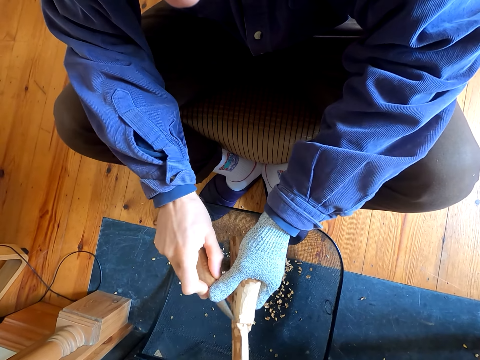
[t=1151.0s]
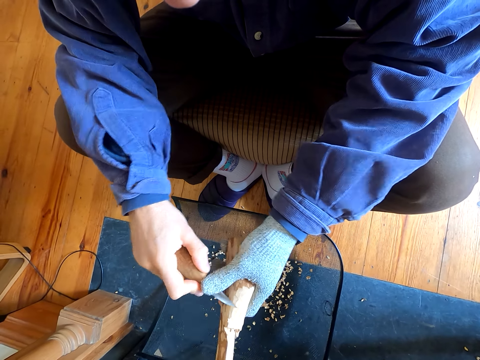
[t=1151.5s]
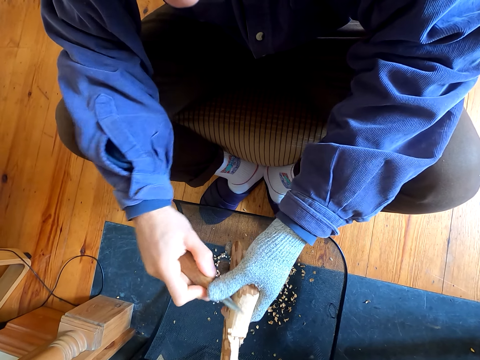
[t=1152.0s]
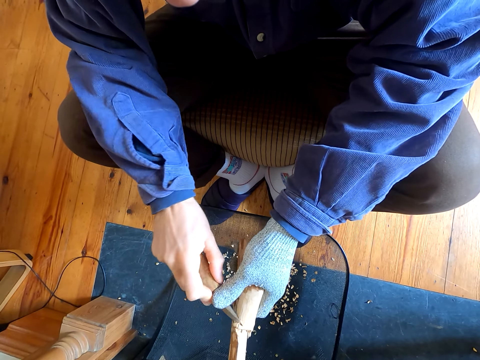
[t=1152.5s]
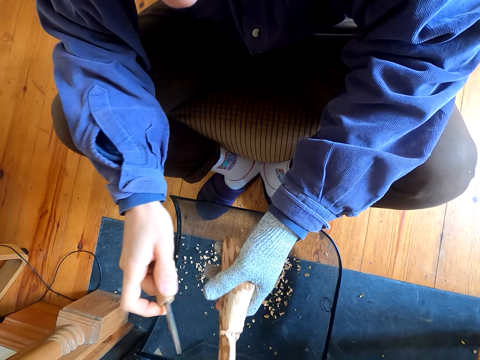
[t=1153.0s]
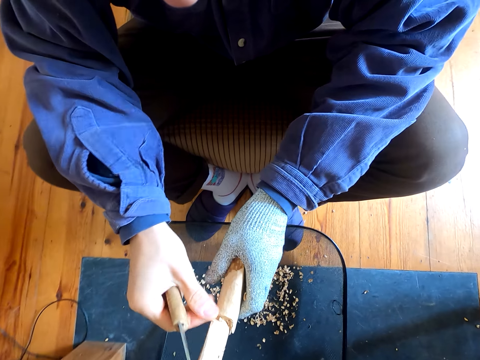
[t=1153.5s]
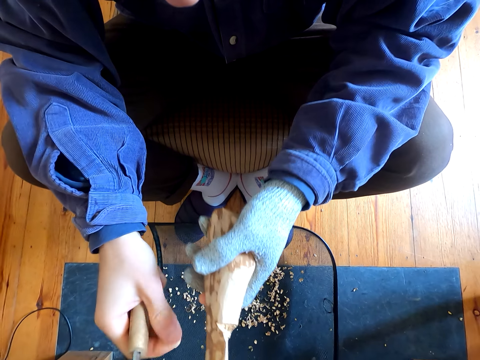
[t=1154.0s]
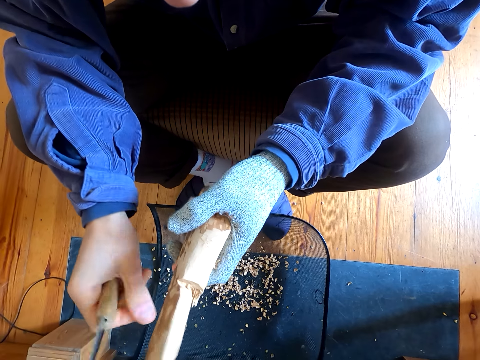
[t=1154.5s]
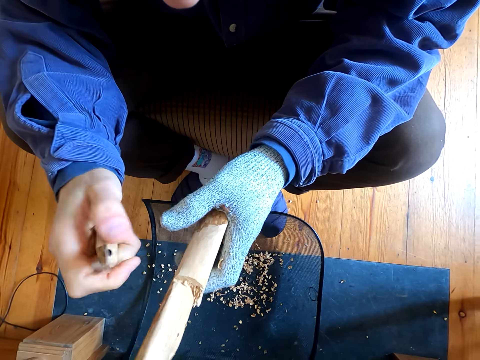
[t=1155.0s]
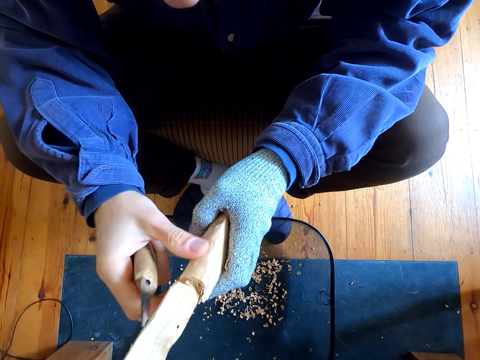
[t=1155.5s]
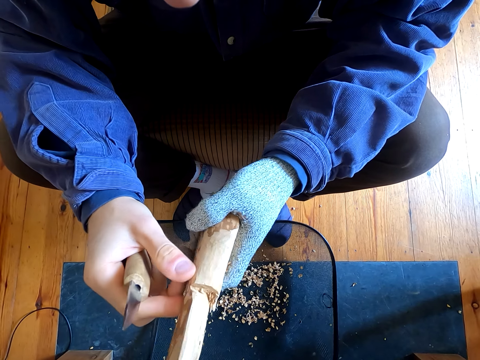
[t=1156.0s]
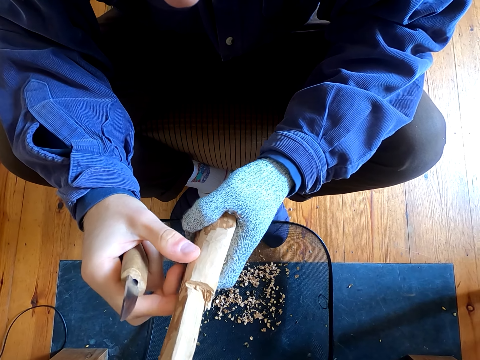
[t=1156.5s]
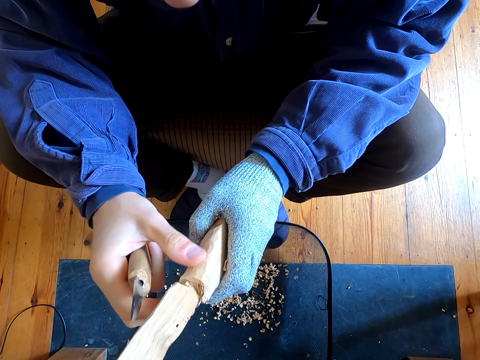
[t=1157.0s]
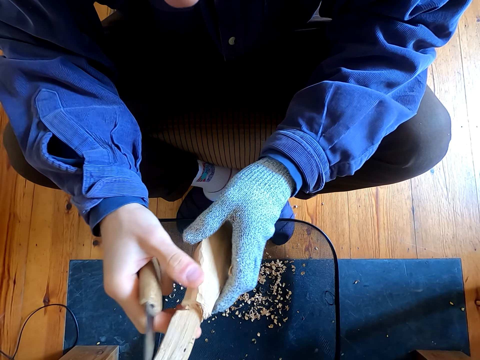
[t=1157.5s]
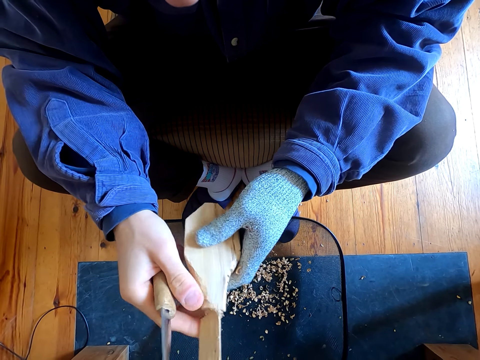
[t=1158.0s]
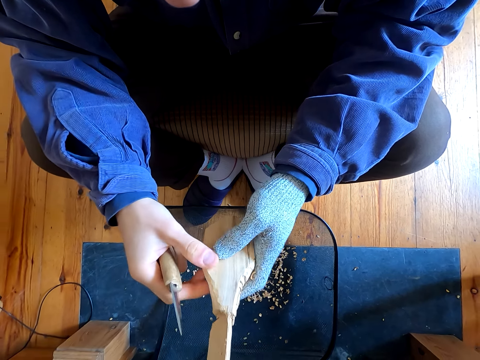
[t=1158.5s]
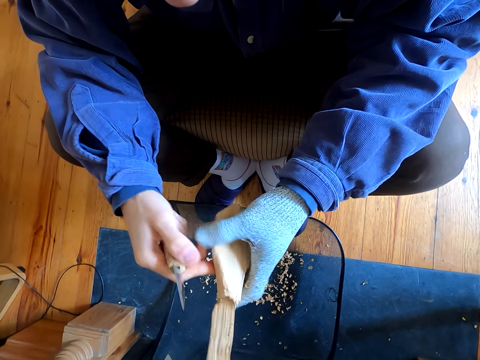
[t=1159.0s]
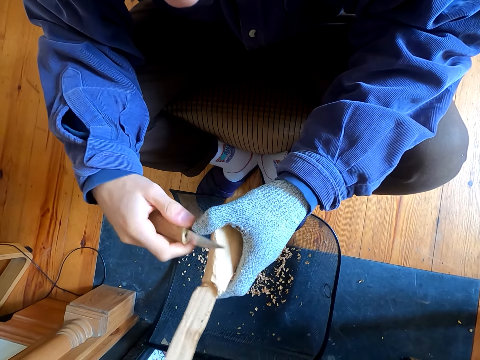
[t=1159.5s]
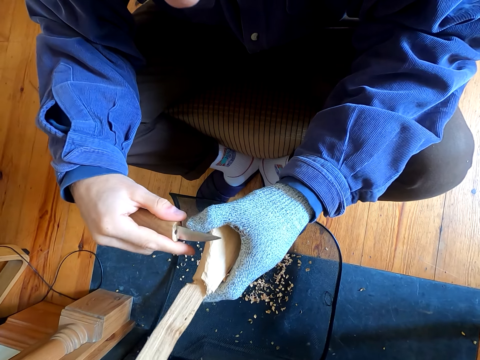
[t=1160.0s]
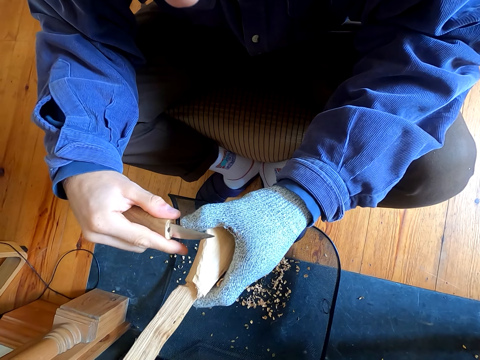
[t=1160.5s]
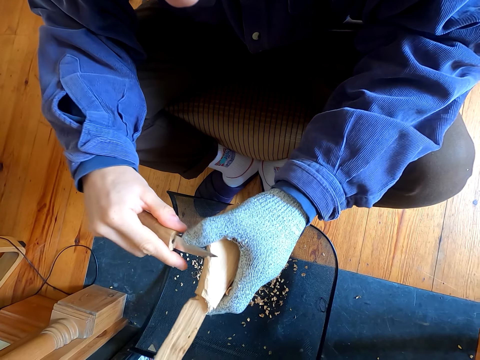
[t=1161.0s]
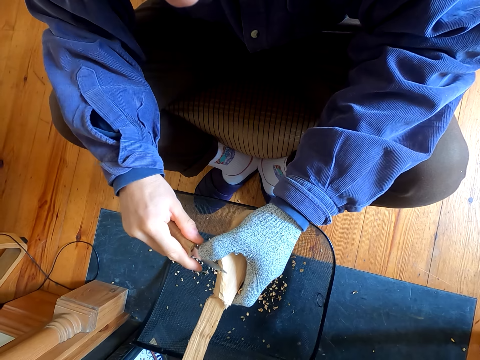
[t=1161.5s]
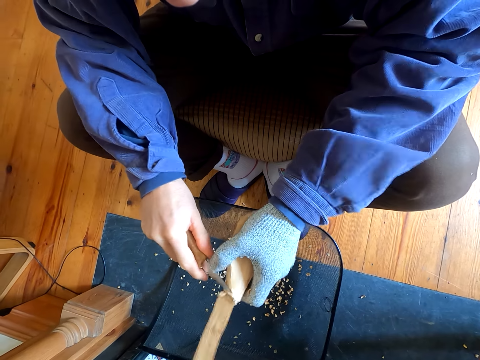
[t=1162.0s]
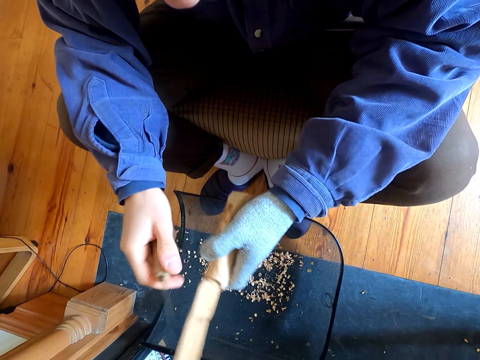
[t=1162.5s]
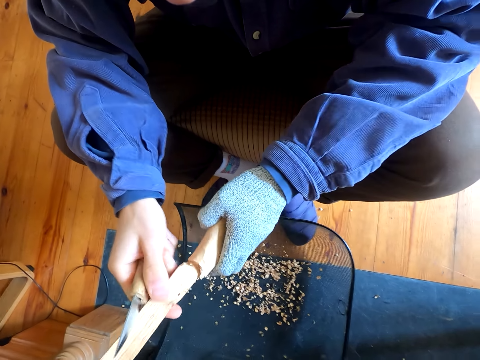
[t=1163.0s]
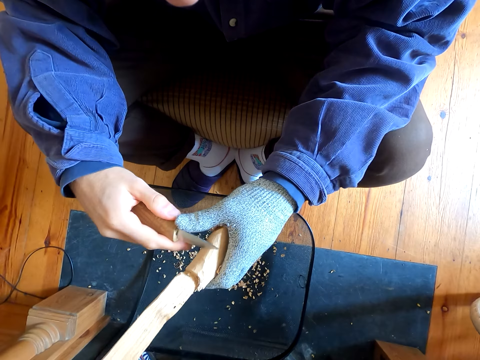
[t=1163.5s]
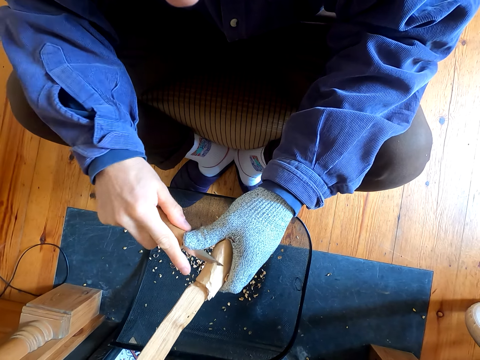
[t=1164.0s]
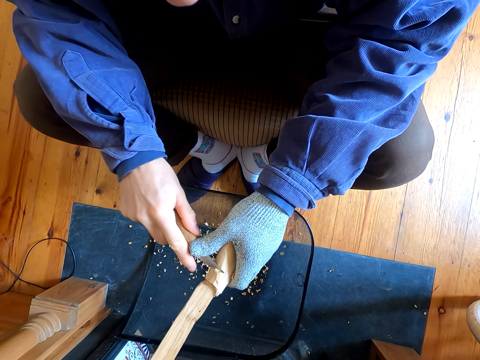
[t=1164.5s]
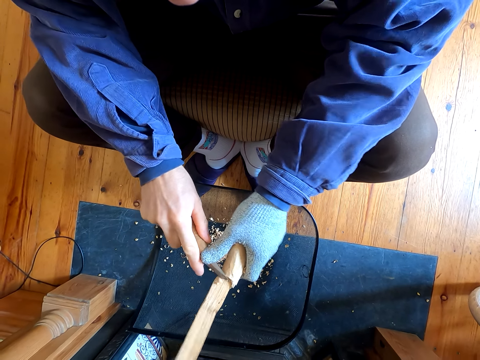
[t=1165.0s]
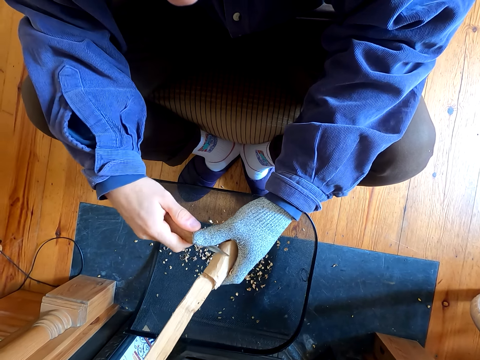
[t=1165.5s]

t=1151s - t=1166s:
The camera wearer stares at the wood. They touch the wood. They remove the outer layer of the wood.

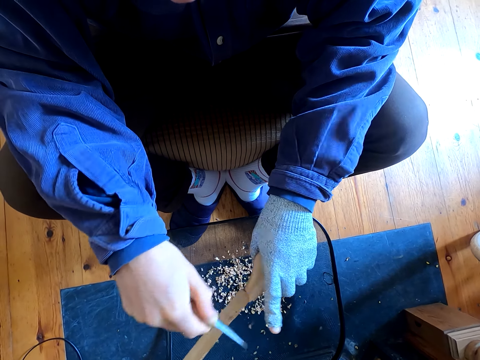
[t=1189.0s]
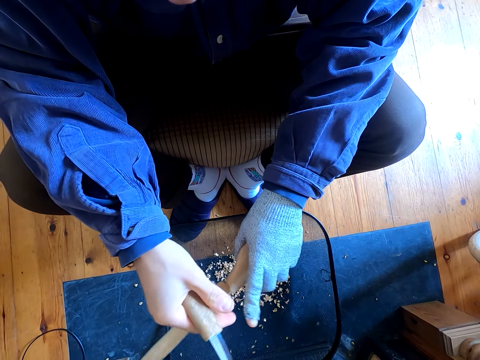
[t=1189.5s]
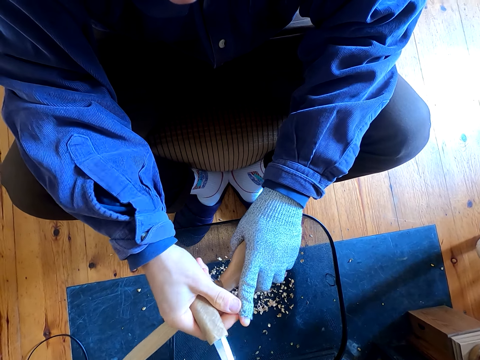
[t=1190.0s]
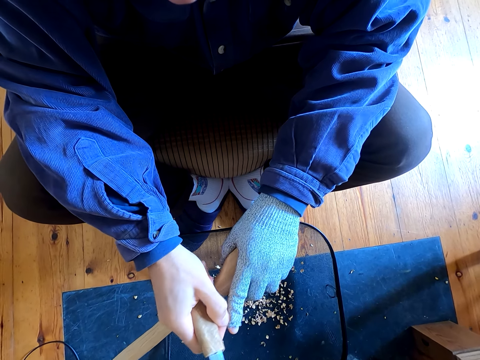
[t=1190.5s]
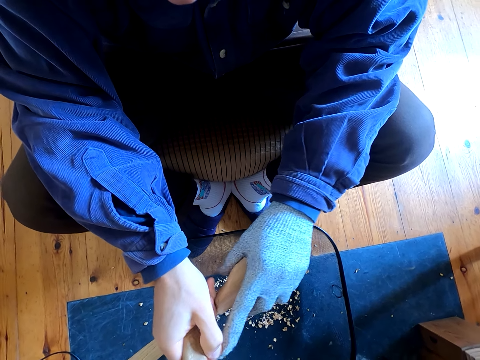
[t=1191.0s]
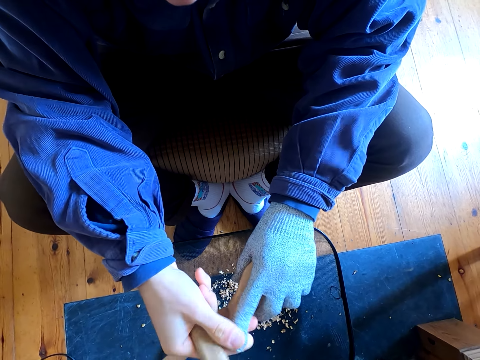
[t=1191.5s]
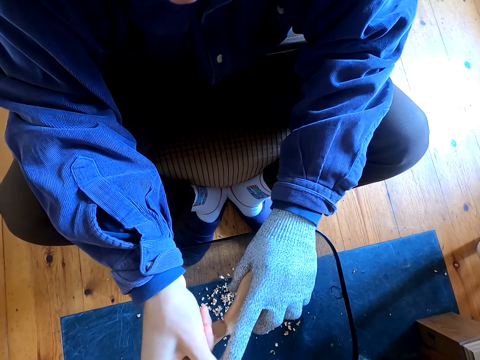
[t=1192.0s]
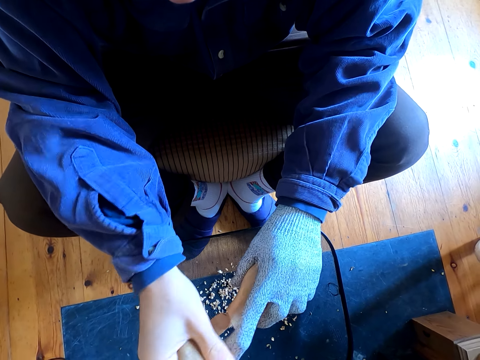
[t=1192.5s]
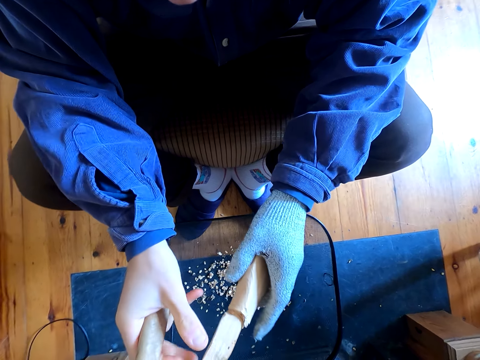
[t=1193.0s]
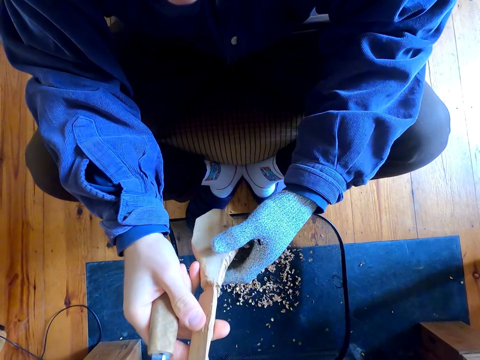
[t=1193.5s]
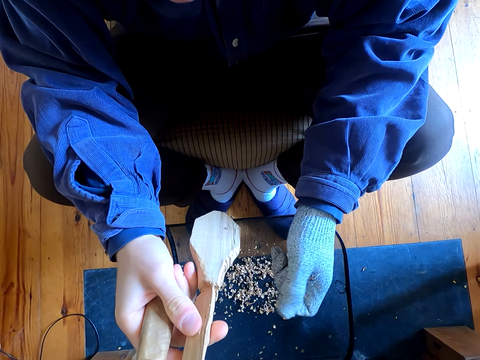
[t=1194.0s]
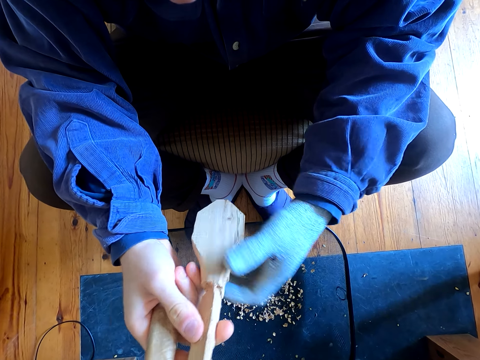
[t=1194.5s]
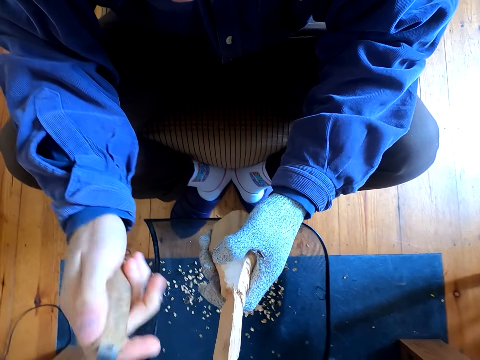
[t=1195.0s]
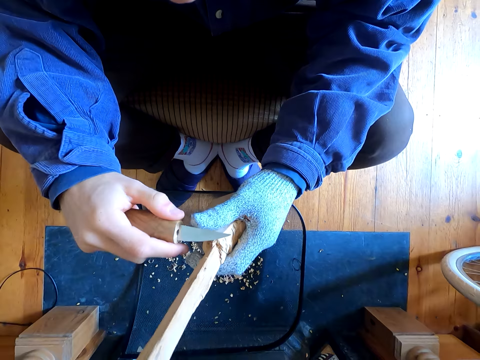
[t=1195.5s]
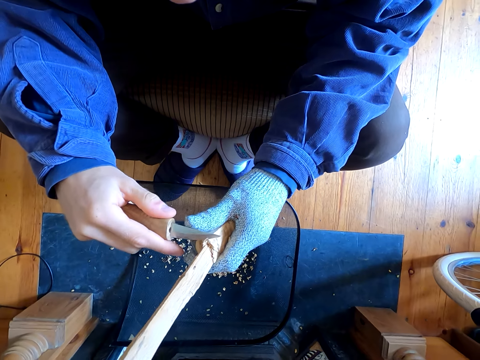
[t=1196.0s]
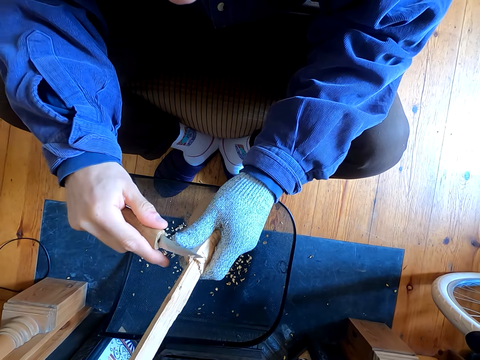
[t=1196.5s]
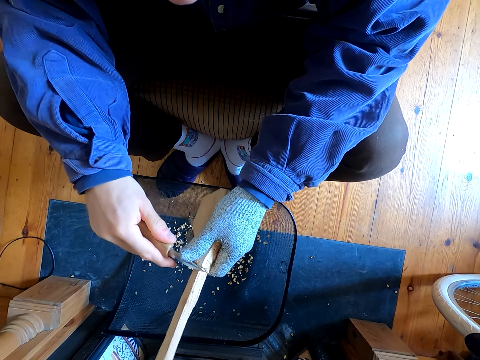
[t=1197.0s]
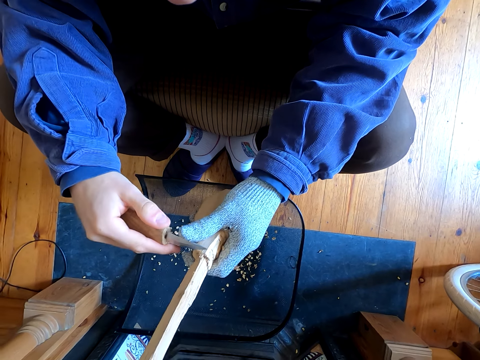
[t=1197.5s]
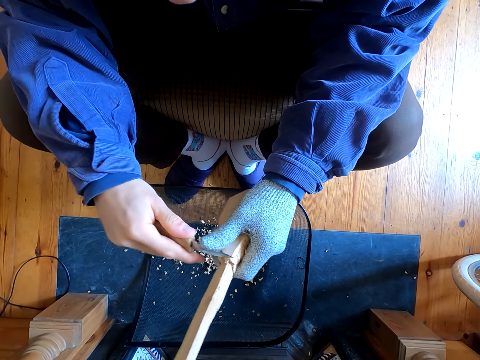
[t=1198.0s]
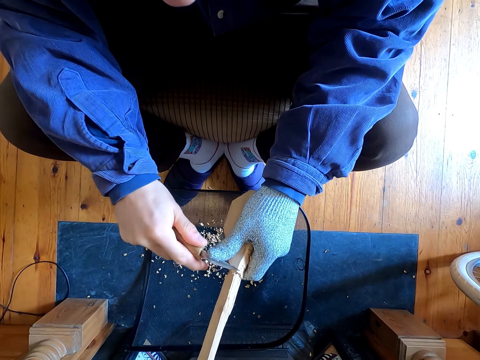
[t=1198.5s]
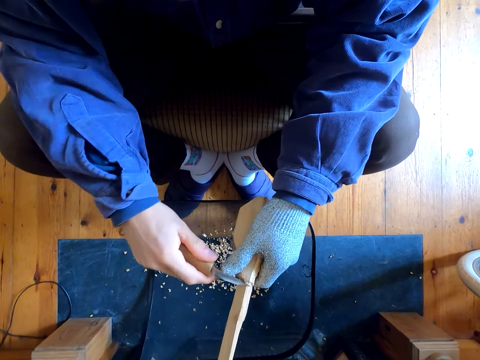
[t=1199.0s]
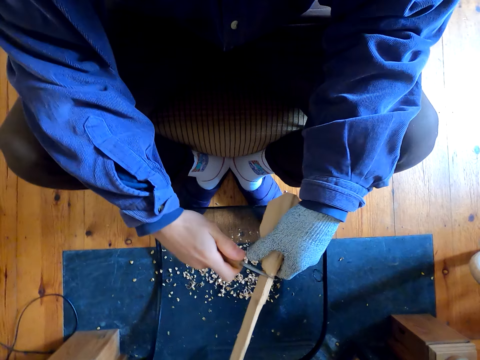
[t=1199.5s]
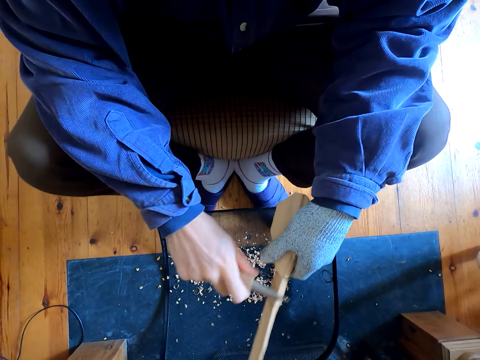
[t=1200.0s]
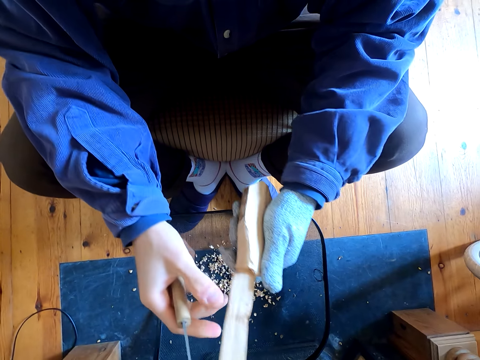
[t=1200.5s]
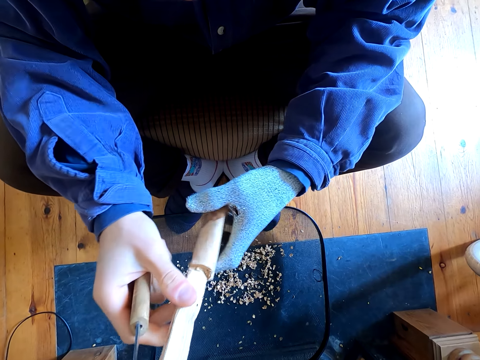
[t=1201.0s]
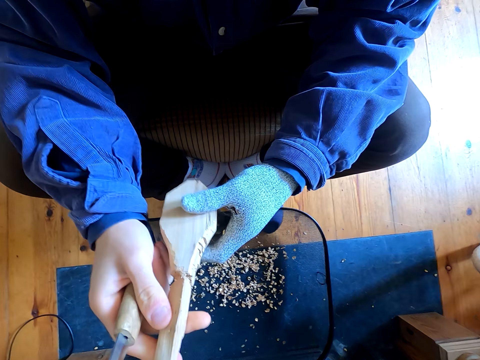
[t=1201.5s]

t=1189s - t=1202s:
The camera wearer touches the gloves on his hands. He pulls the glove. He stares at the wood on his hands. He removes the outer layer of the wood.
